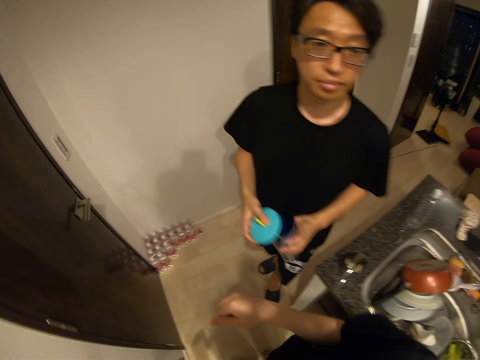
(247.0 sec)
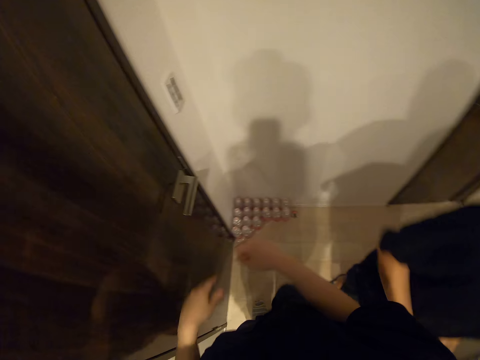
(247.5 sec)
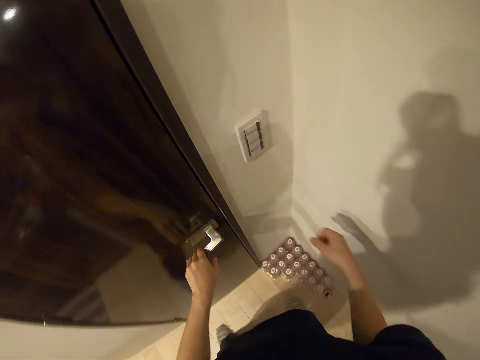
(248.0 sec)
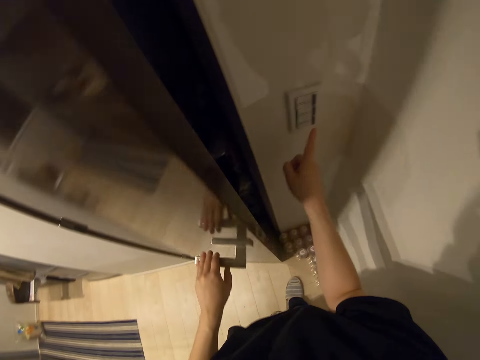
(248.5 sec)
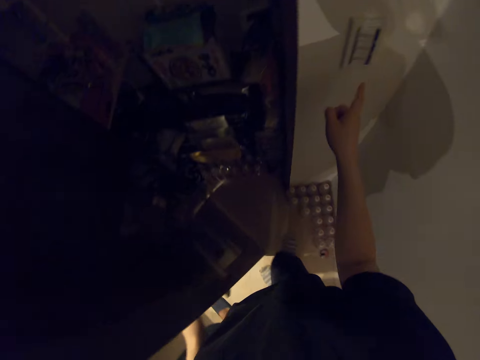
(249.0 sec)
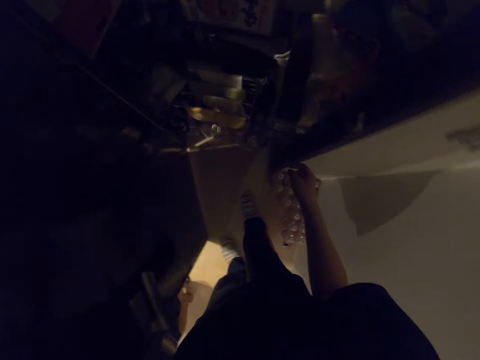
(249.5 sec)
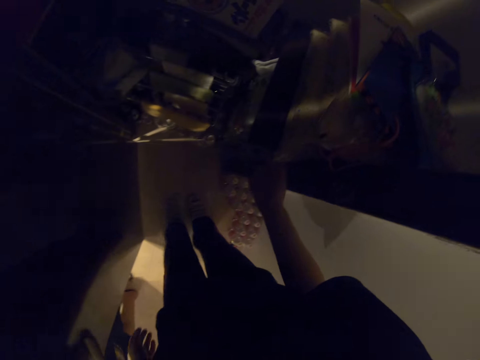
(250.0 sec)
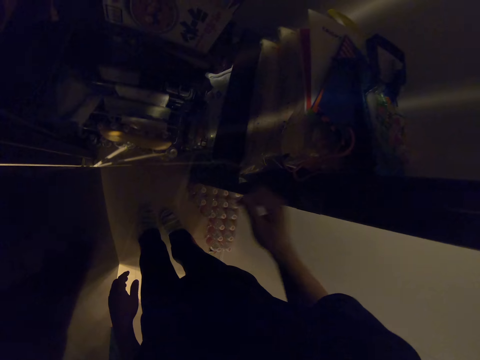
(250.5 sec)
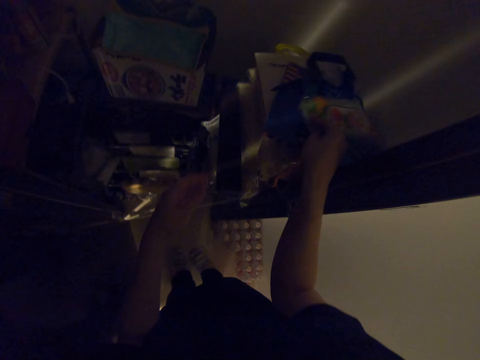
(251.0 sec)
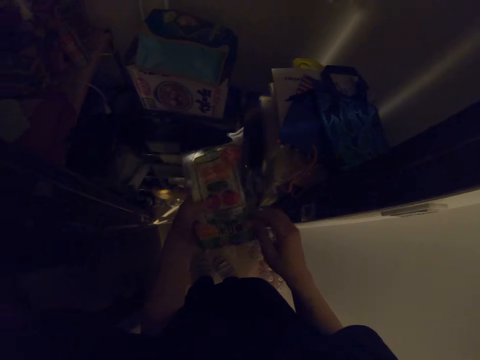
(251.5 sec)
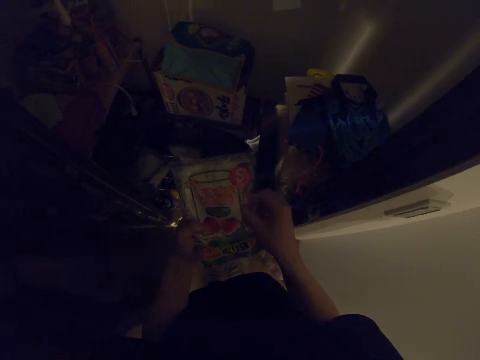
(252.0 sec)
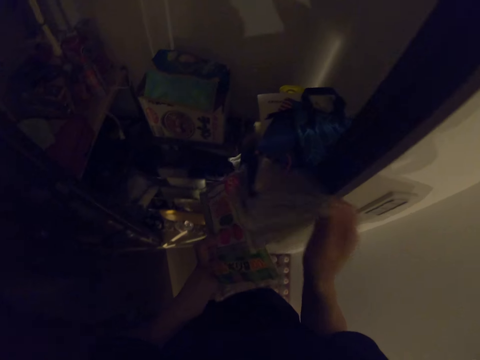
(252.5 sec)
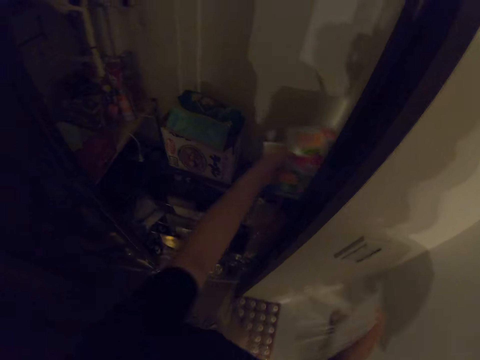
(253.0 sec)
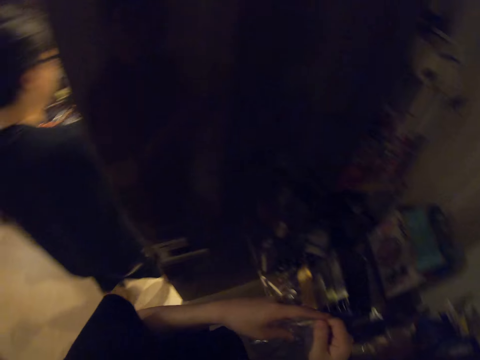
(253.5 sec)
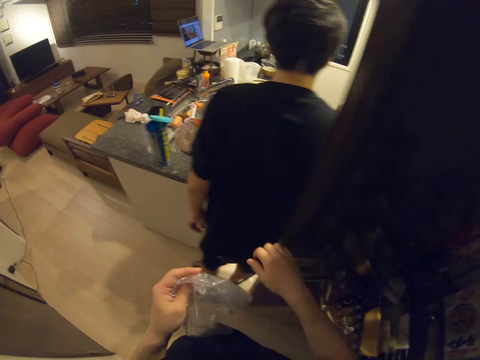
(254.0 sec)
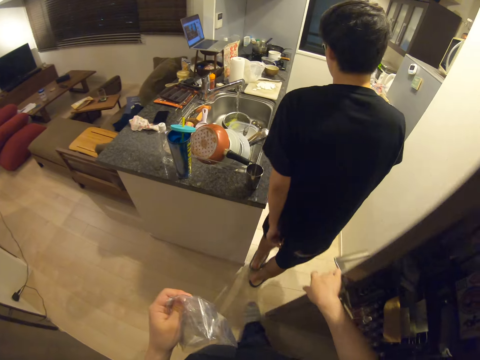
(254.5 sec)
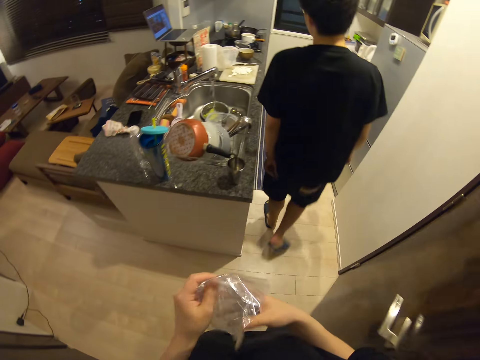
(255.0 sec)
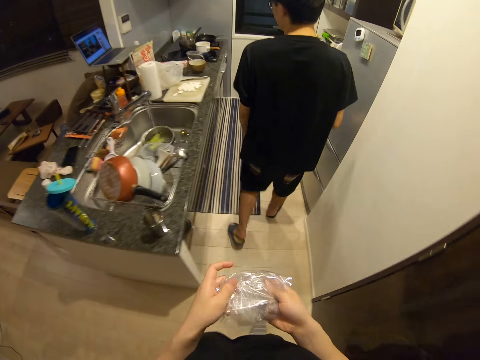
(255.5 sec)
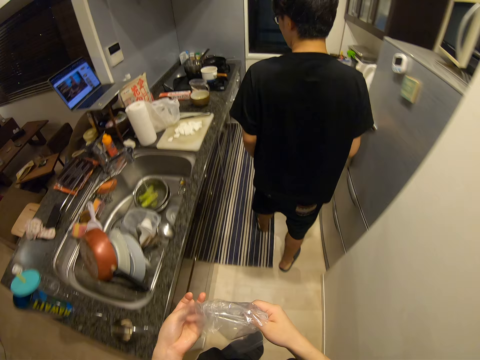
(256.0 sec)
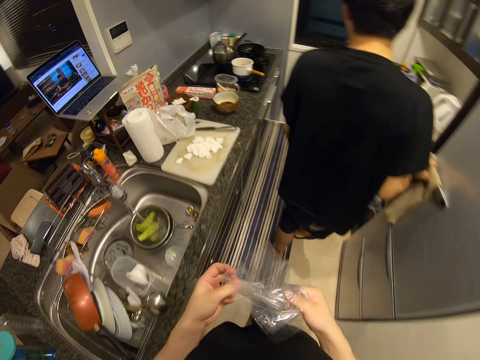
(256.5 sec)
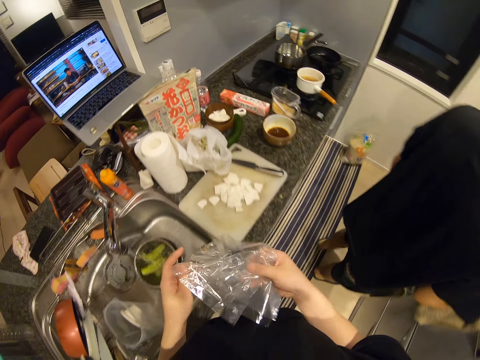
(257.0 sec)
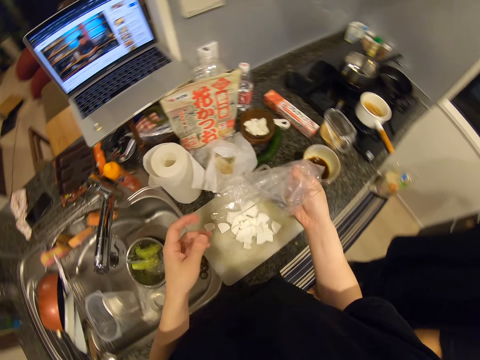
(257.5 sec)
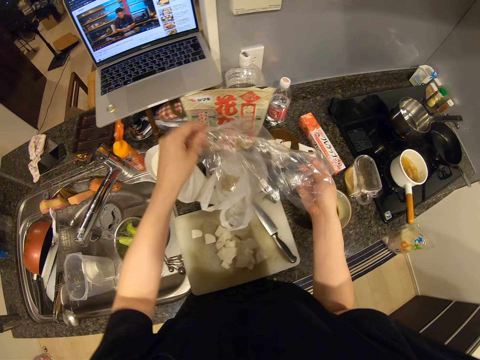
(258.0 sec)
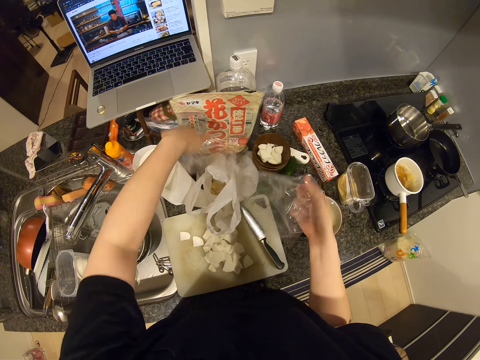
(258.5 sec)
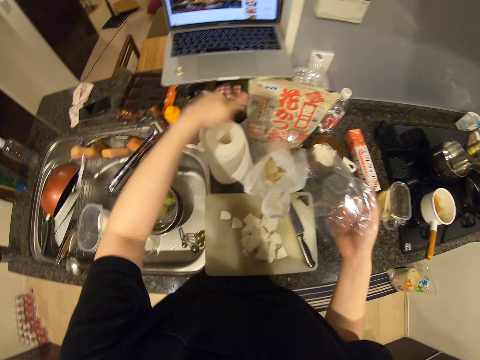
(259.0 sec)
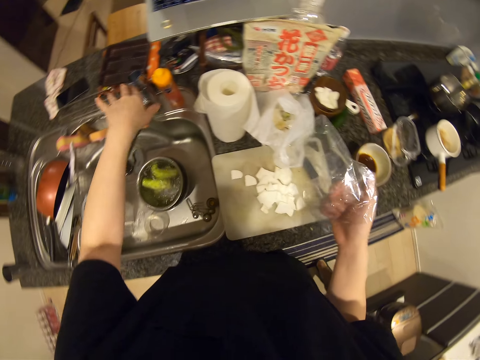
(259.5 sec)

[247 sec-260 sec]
The camera wearer walks past a man. They open a store door. They press a button on the wall. They pick up a cellophane in the store. They hold the cellophane or packet of clear paper. They remove two seal bags from the cellophane. They drop the cellophane in the store. They close the store door. The man walks to the fridge. The camera wearer walks to the kitchen top. They drop a seal bag on the table.

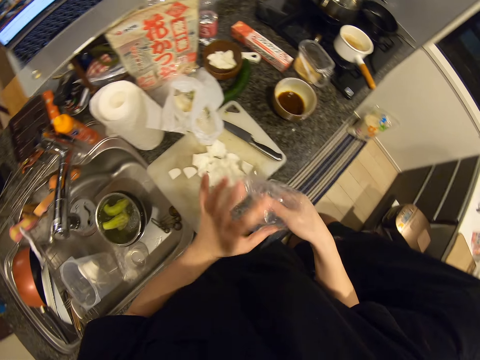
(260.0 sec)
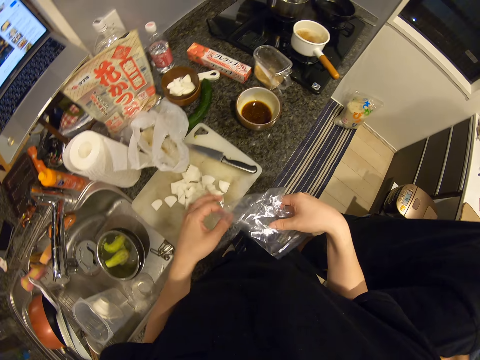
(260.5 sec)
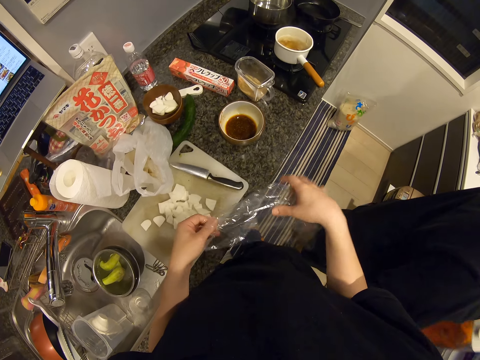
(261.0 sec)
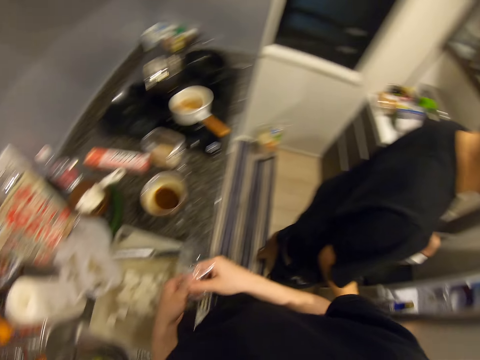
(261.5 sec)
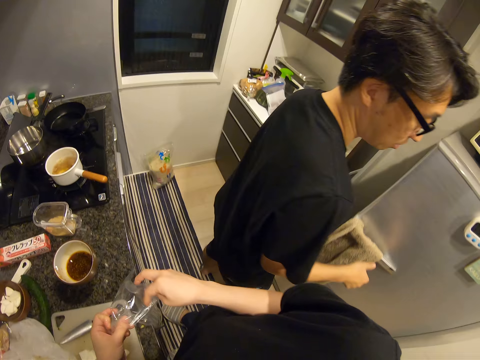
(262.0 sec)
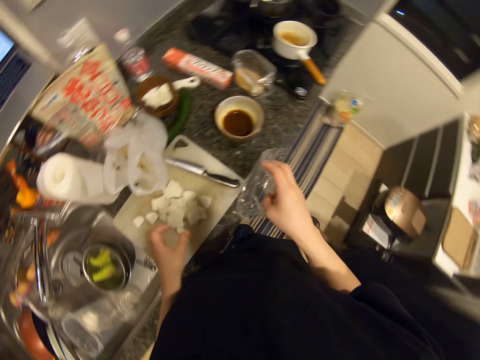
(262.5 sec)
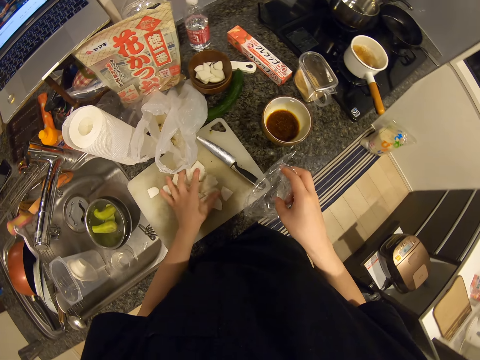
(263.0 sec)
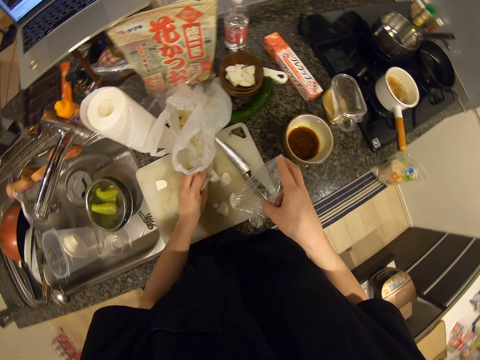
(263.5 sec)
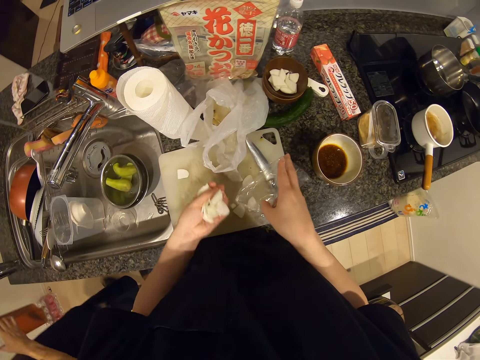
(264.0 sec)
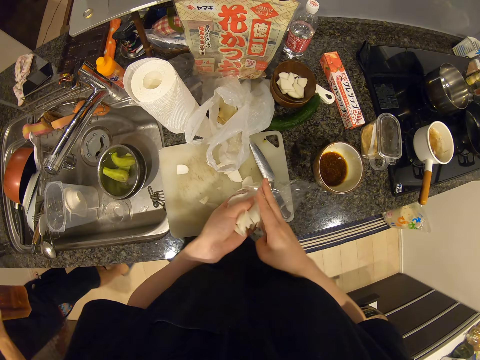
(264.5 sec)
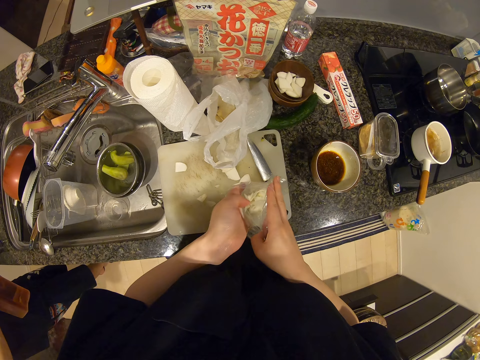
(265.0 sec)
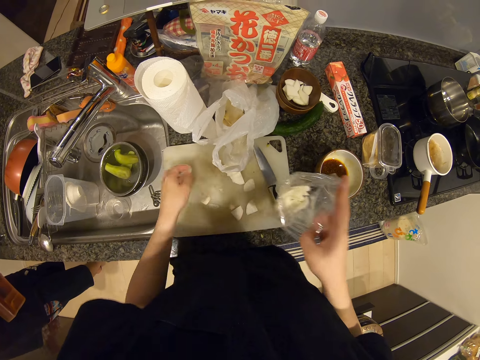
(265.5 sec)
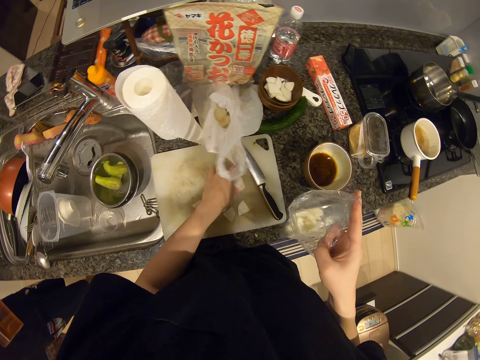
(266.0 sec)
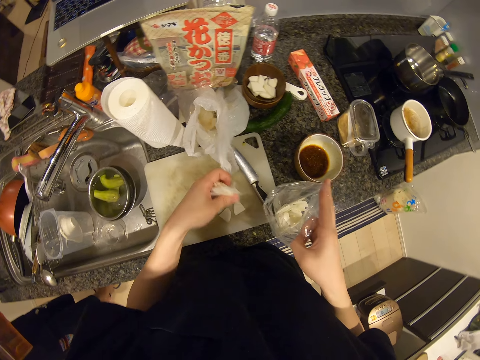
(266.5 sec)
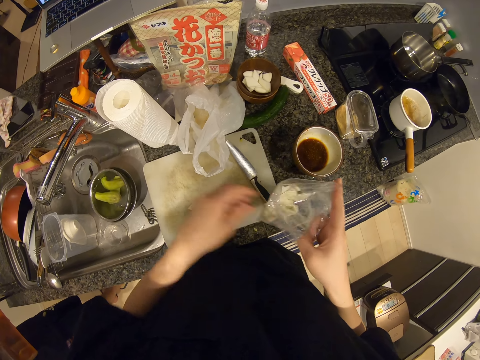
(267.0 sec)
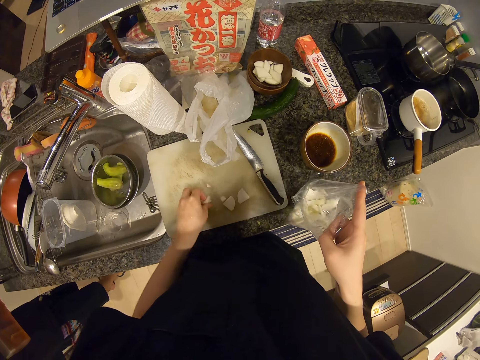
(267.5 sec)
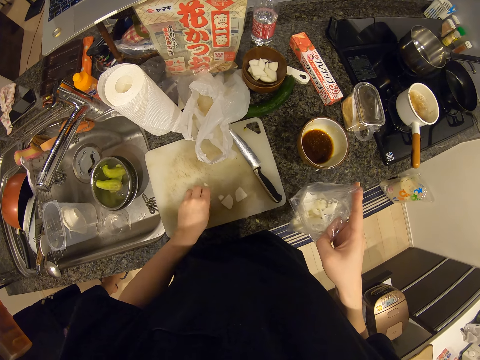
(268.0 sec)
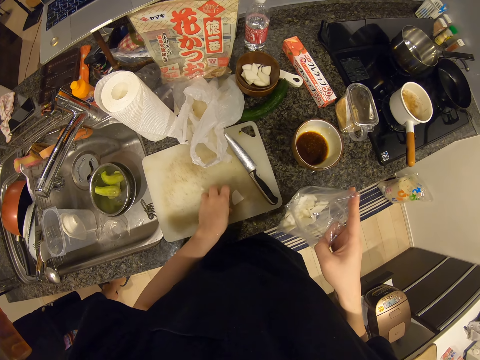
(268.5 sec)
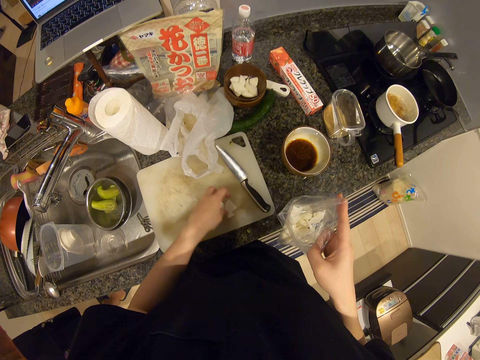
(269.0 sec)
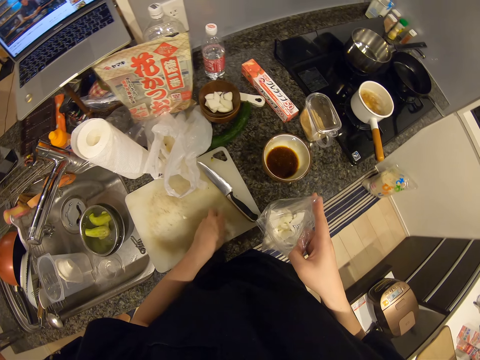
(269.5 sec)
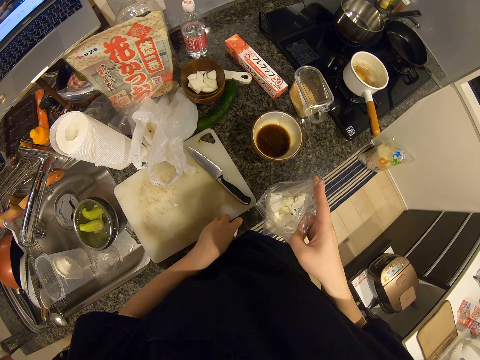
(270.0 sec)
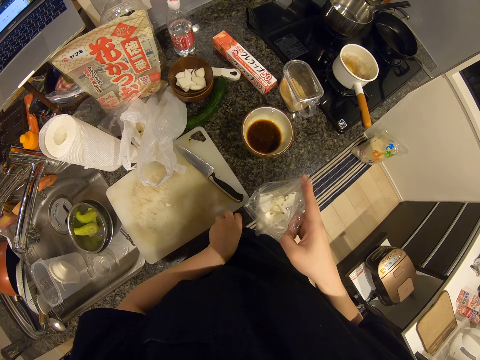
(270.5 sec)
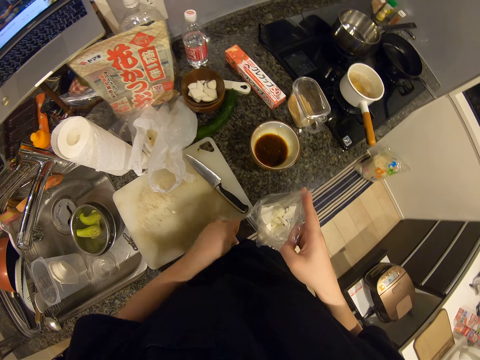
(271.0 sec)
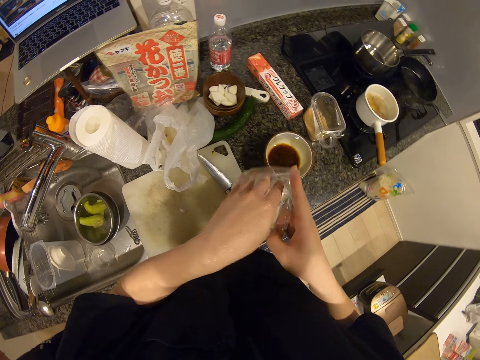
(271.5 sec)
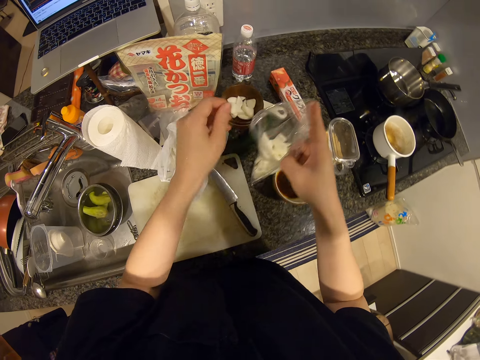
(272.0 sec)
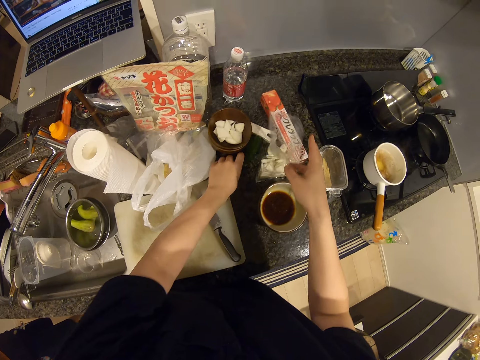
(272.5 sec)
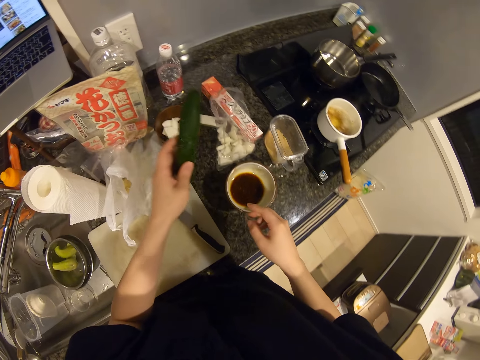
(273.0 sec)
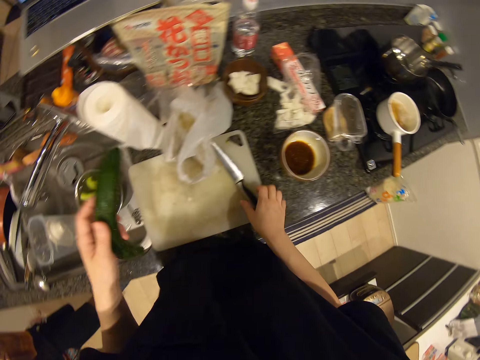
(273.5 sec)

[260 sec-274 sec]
The camera wearer closes the tap. They open the seal bag. The man closes the fridge door. The camera wearer packs the potatoes on the chopping board and puts the potatoes in the seal bag. The man holds a bottle of something and walks to the kitchen counter. The camera wearer packs the potatoes on the chopping board. They put the potatoes in the seal bag. They pack the potatoes on the chopping board. They put the potatoes in the seal bag. They drop the seal bag on the table. They pick up a cucumber on the table.
